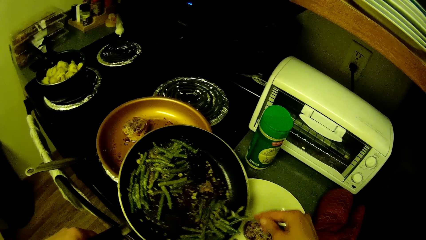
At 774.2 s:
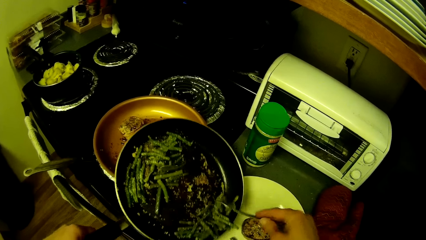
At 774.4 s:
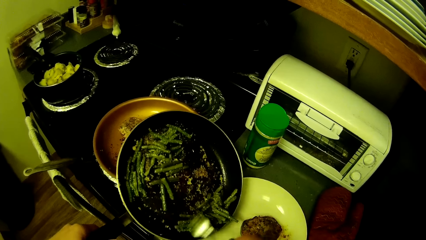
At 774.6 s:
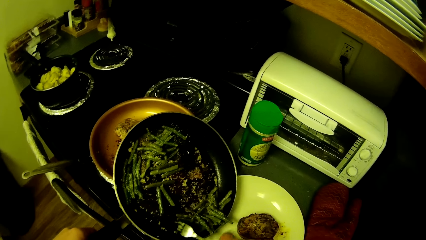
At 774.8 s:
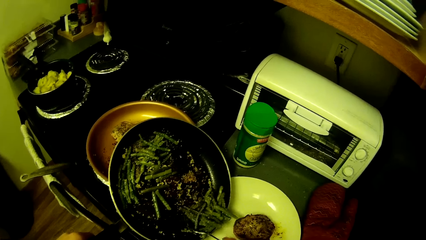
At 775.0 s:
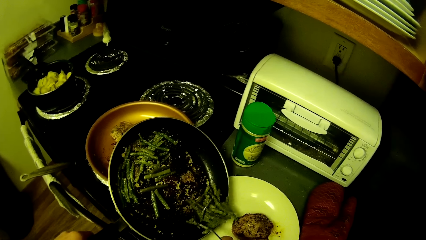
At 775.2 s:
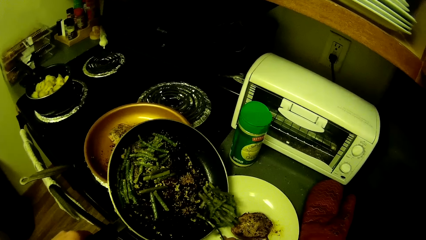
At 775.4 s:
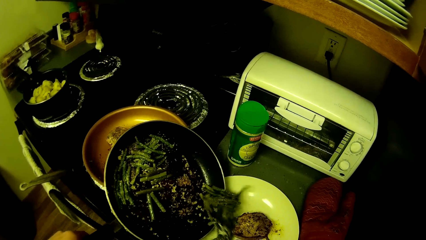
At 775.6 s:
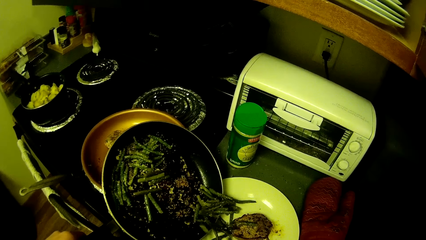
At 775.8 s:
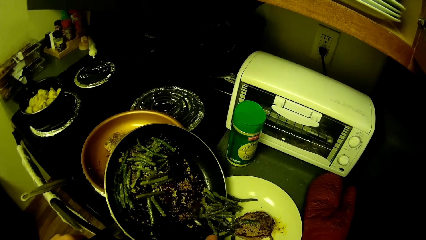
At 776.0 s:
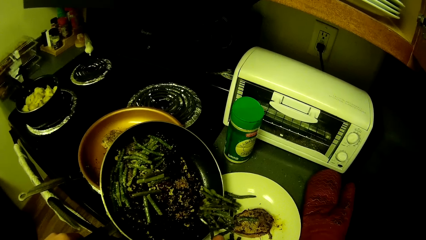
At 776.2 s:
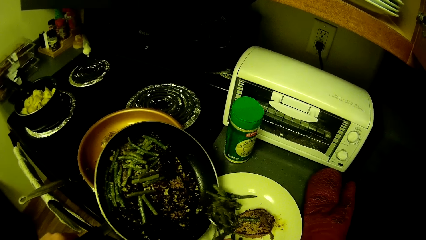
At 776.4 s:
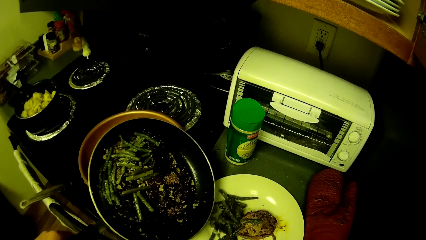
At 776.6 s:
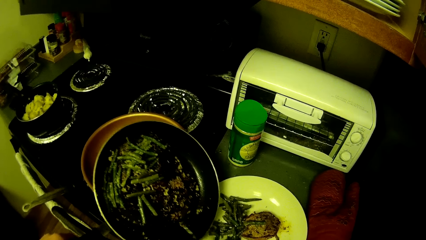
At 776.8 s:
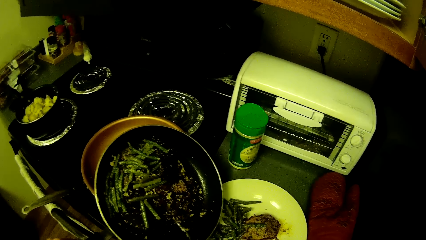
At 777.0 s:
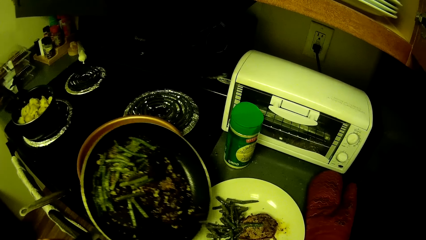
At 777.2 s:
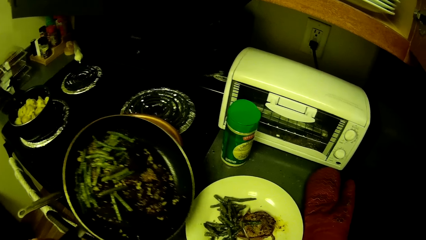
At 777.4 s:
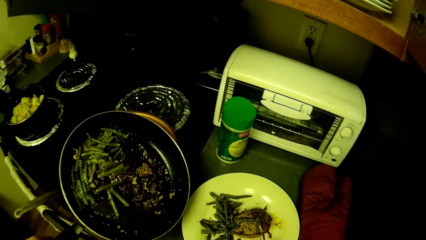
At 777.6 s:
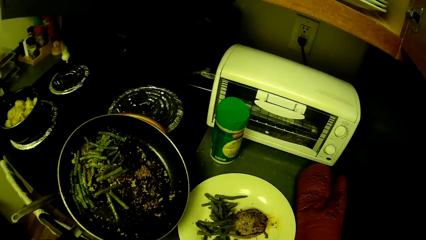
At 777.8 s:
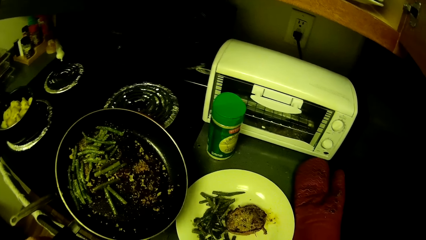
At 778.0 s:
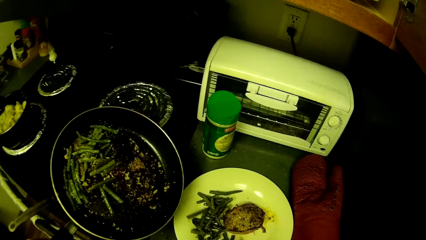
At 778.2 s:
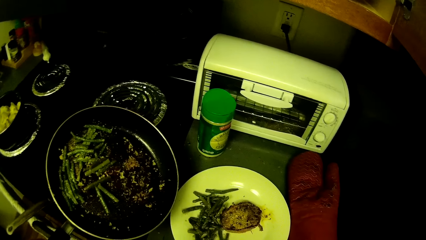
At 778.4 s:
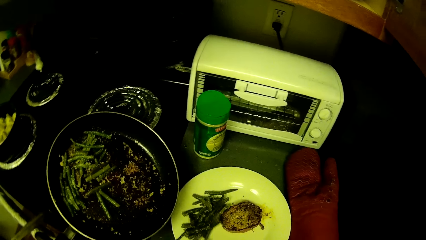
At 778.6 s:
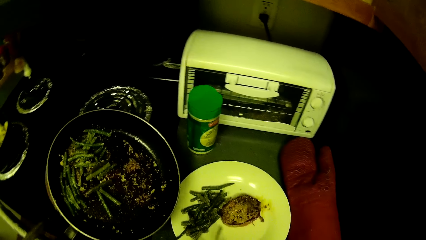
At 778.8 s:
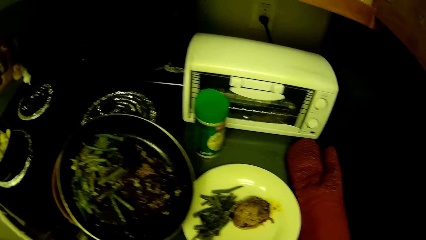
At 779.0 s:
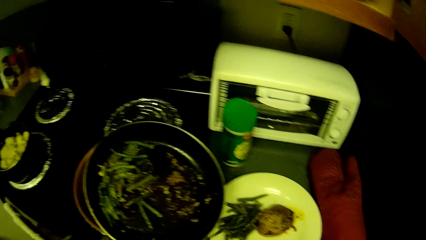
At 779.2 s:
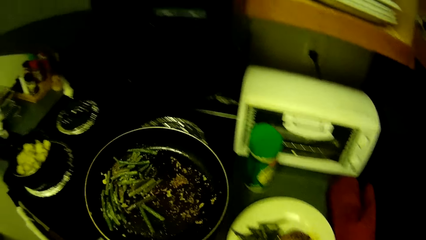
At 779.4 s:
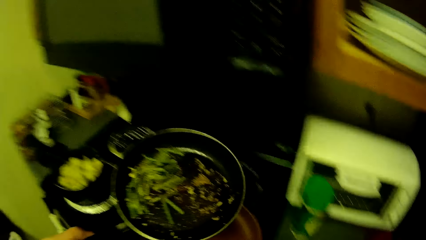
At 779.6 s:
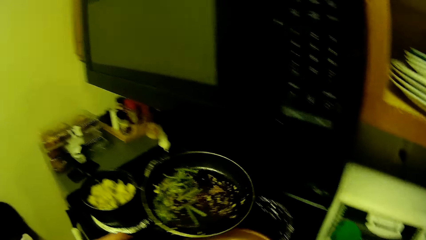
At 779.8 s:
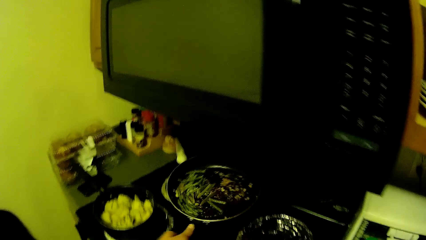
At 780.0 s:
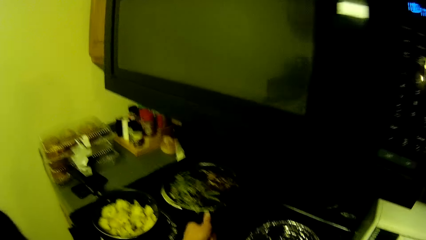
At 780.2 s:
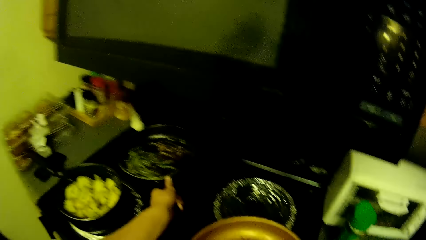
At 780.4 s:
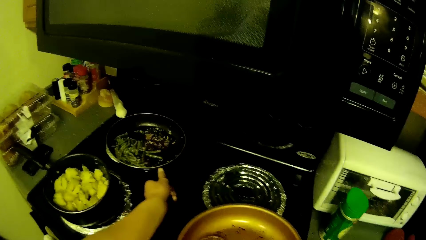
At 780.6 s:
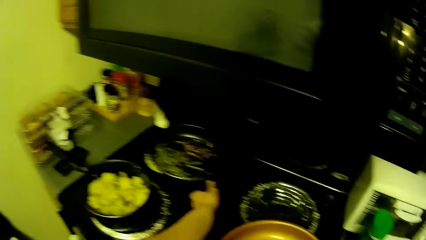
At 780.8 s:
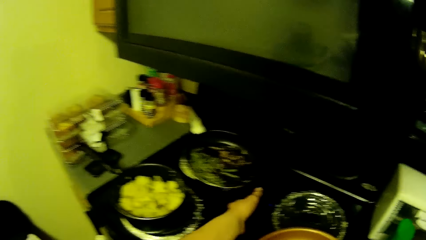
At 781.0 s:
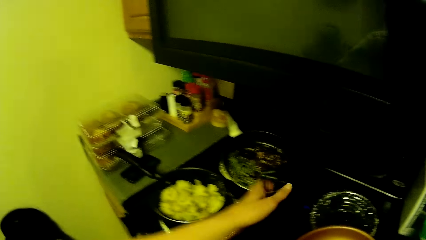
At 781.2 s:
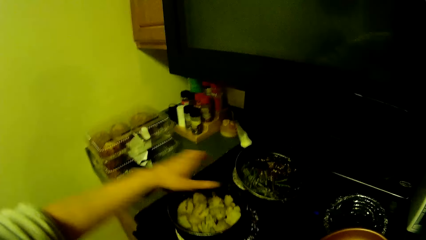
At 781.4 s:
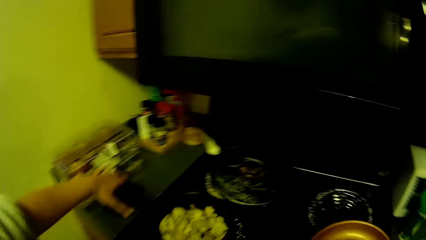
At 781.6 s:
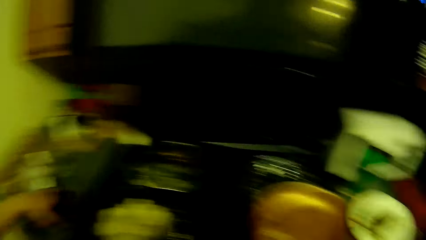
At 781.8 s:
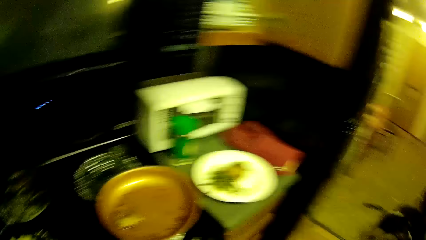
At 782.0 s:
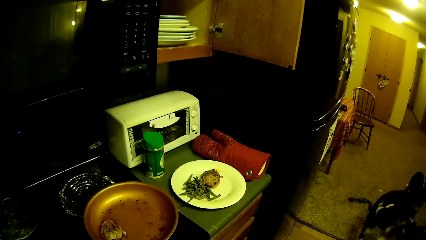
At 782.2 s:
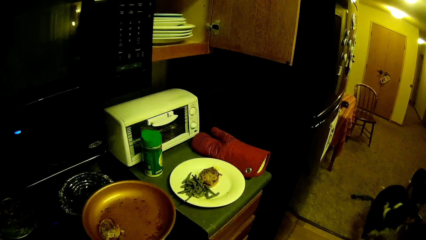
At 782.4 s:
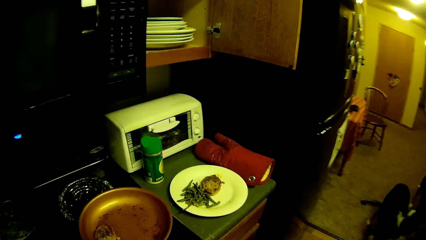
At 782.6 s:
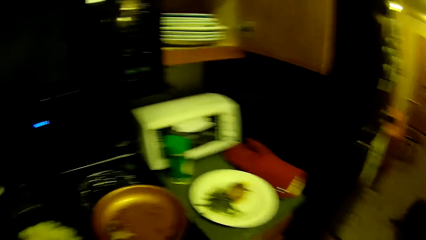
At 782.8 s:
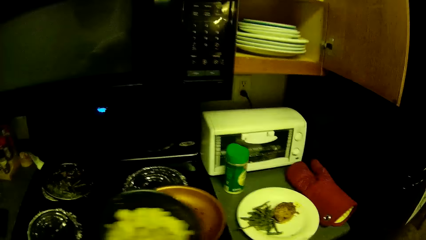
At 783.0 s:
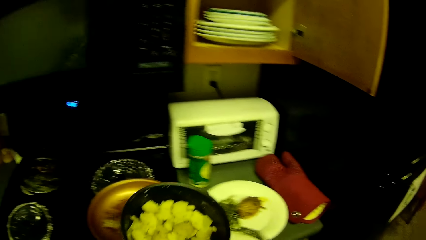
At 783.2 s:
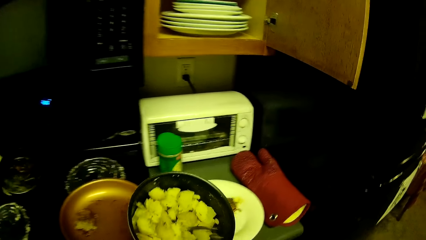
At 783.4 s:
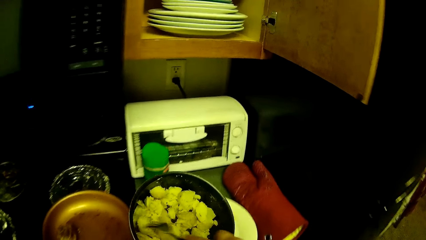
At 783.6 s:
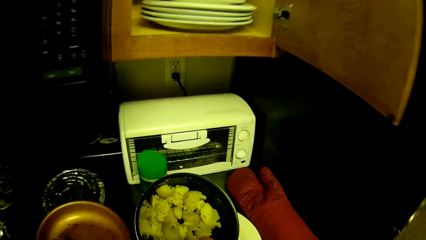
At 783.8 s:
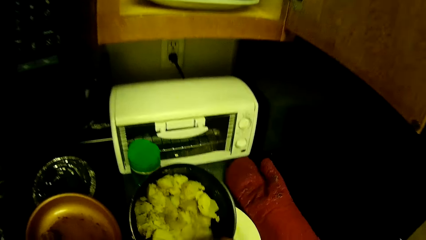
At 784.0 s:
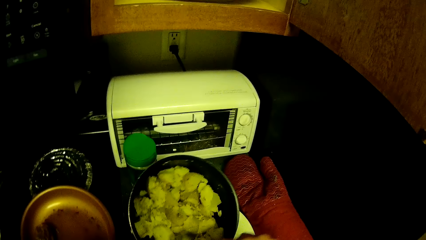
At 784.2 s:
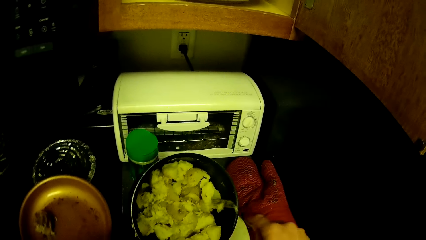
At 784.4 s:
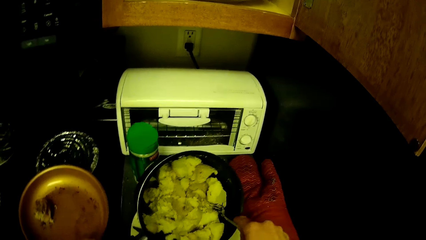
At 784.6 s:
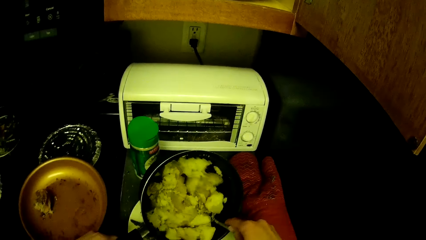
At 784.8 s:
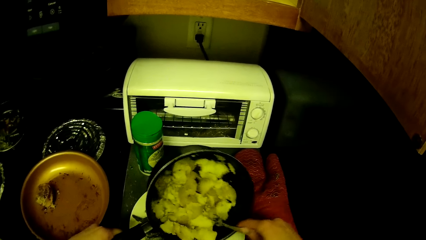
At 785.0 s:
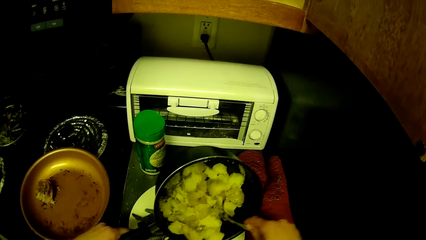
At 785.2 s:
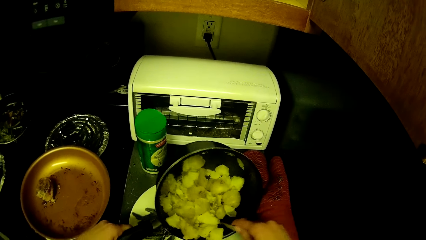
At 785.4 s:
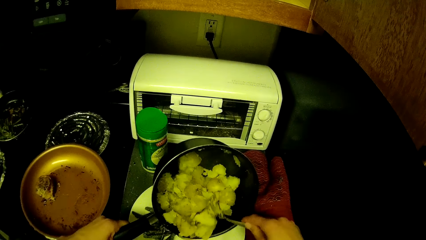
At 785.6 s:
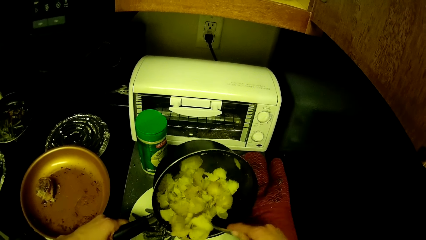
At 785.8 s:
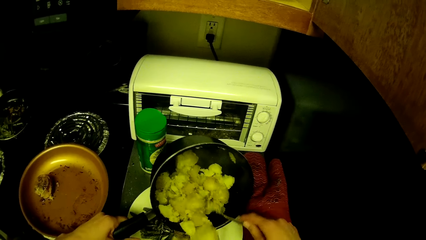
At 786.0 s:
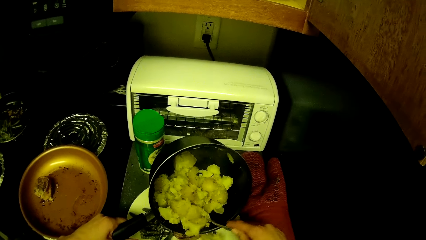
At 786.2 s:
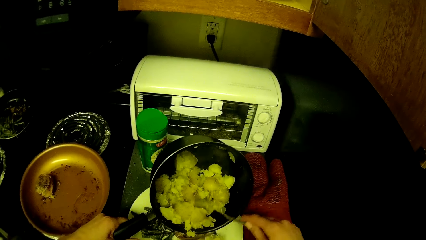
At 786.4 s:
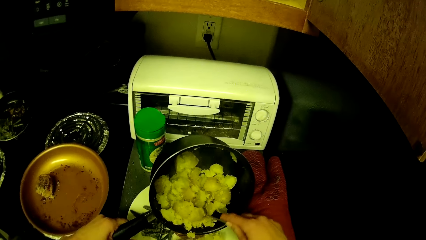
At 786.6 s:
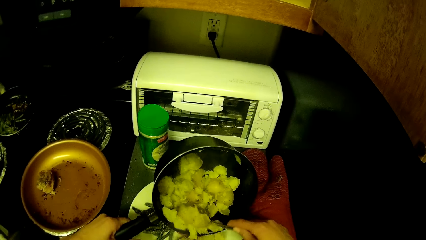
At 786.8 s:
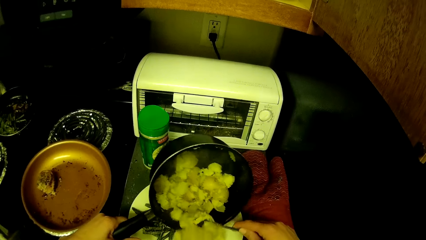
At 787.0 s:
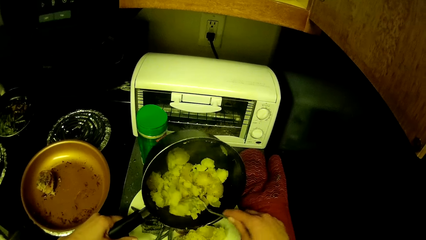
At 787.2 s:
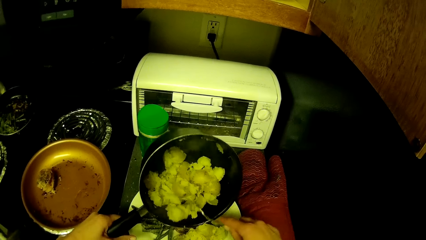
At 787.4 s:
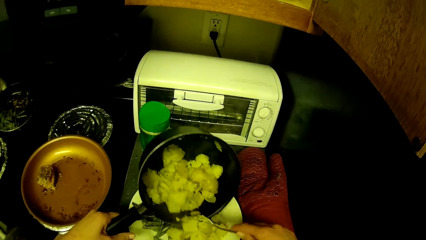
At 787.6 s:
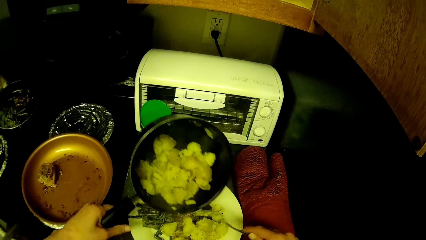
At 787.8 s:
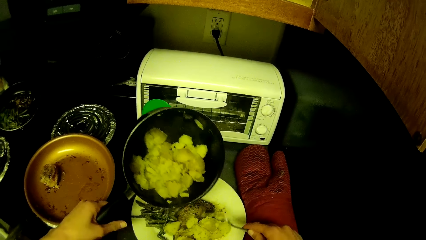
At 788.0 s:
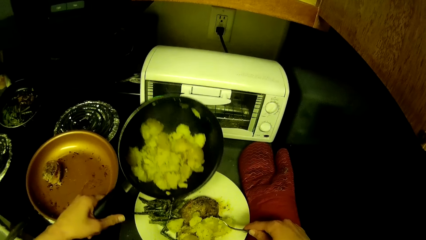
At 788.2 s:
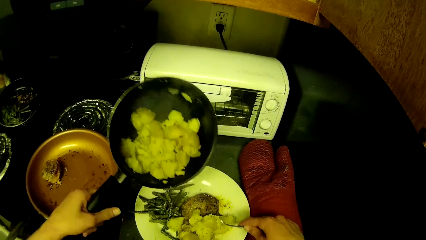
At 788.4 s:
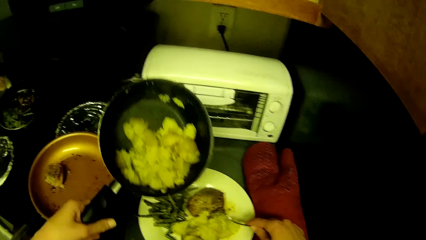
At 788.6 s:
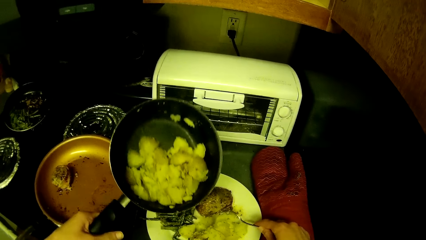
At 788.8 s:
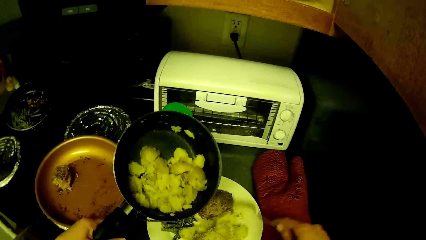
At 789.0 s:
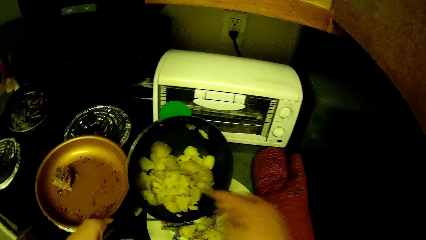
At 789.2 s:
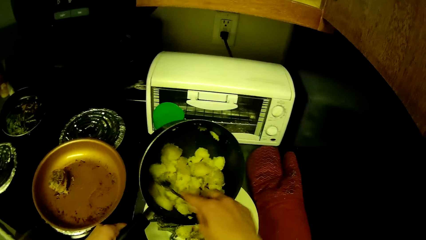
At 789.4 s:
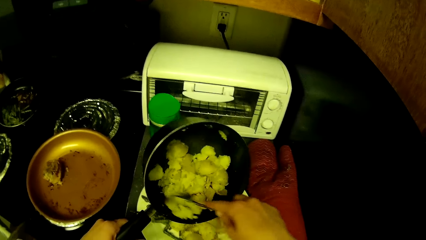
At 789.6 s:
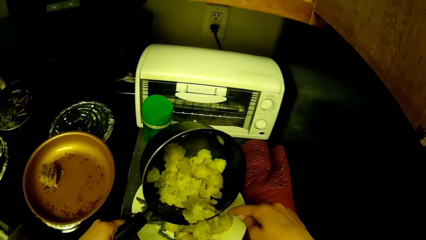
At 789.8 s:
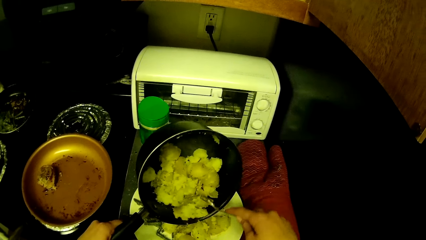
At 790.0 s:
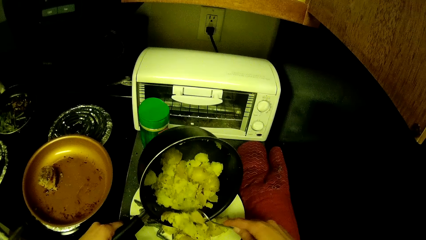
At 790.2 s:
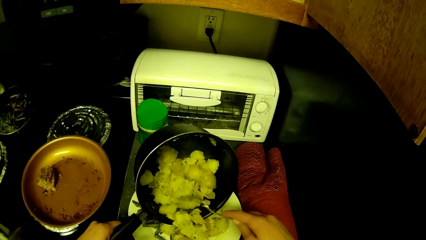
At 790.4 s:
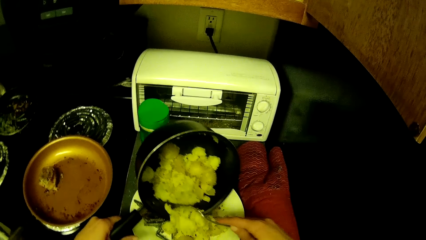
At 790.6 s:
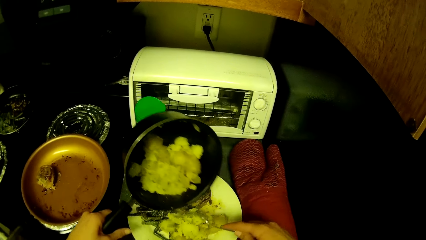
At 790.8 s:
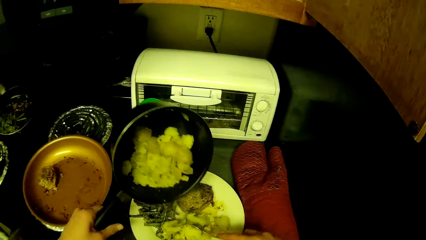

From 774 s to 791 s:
The camera wearer scoops French beans in the pan with a fork into a plate. He moves the French beans with the fork on the plate. He returns the pot of asparagus in his left hand on the cooker. He carries the pot of yam or potatoes with his left hand. He scoops the potatoes in the pot with the fork. He serves the yam in the plate with the fork in his right hand. He moves something with the fork on the plate. He scoops the potatoes in the pot with the fork into the plate.
